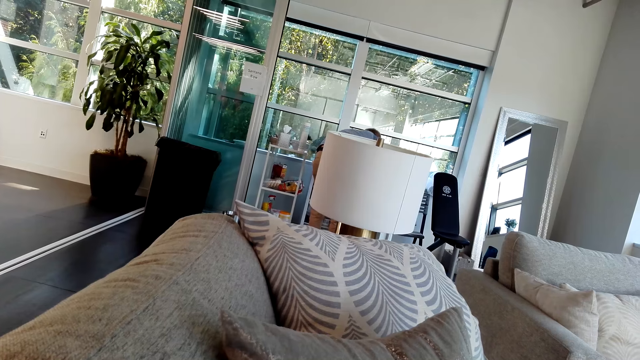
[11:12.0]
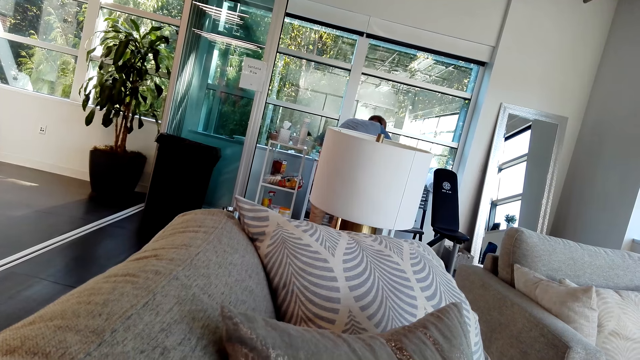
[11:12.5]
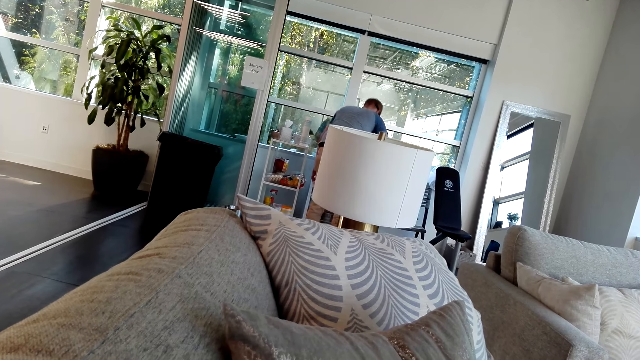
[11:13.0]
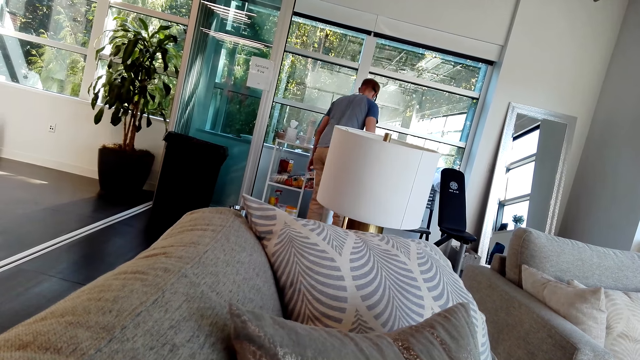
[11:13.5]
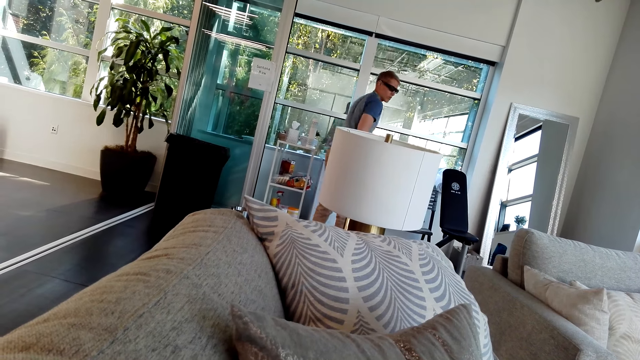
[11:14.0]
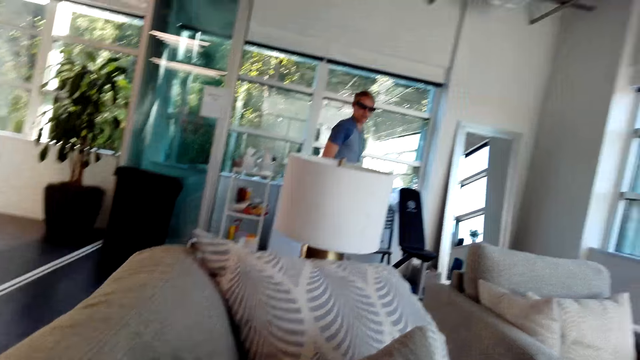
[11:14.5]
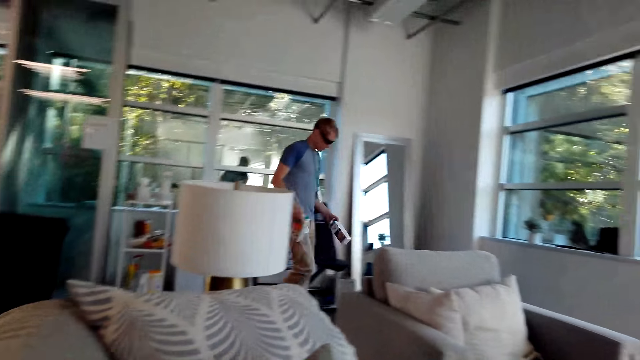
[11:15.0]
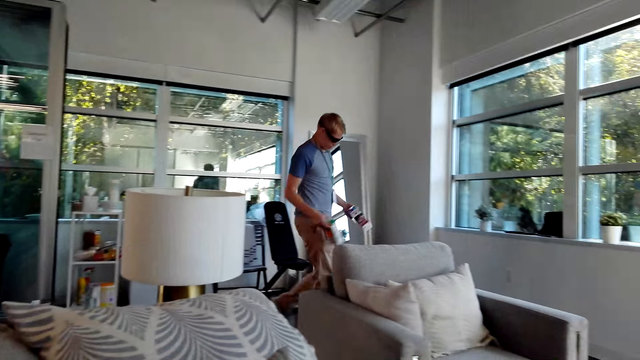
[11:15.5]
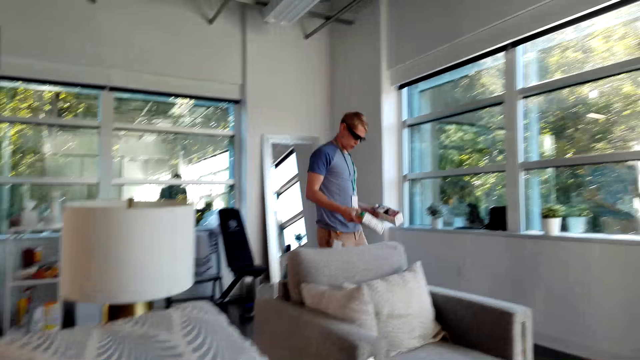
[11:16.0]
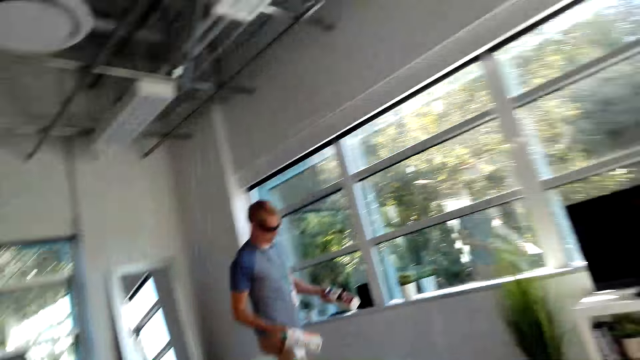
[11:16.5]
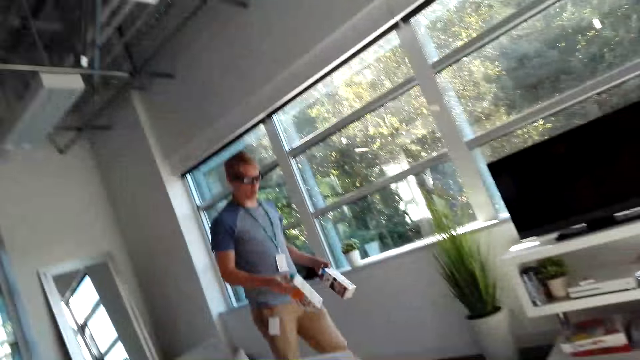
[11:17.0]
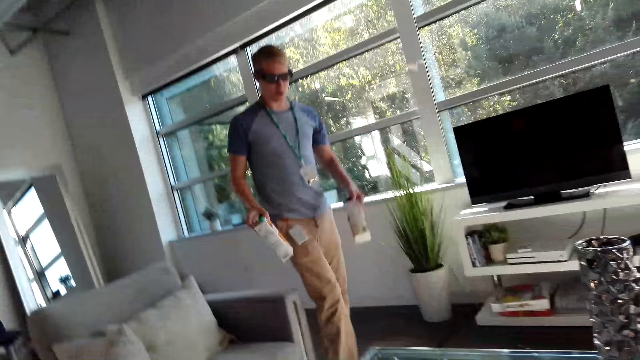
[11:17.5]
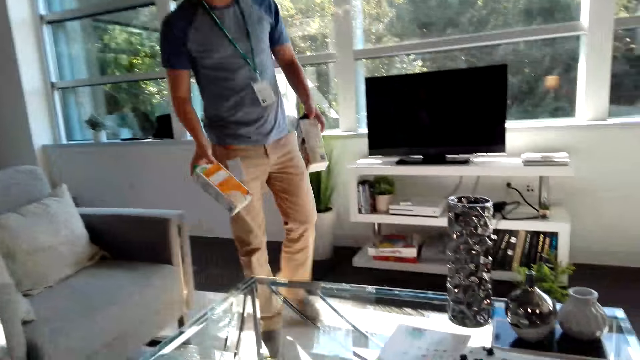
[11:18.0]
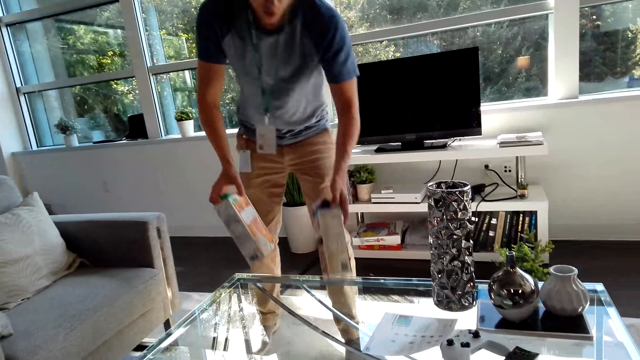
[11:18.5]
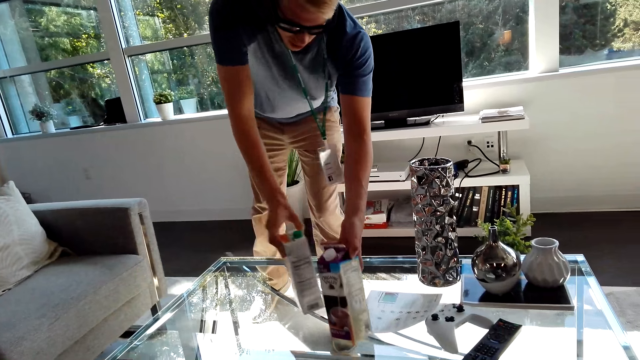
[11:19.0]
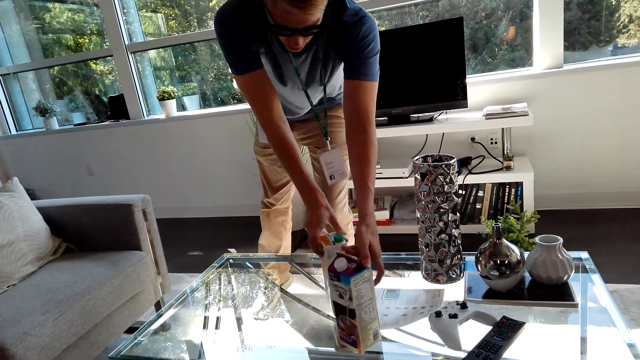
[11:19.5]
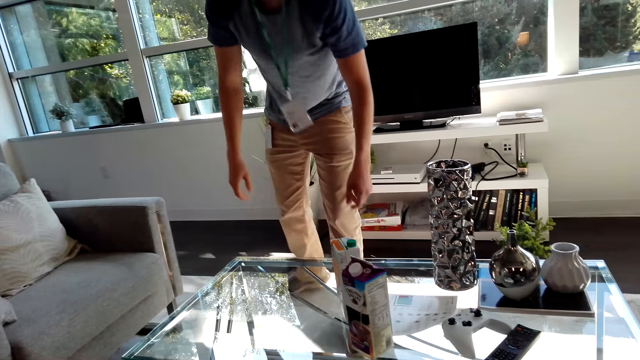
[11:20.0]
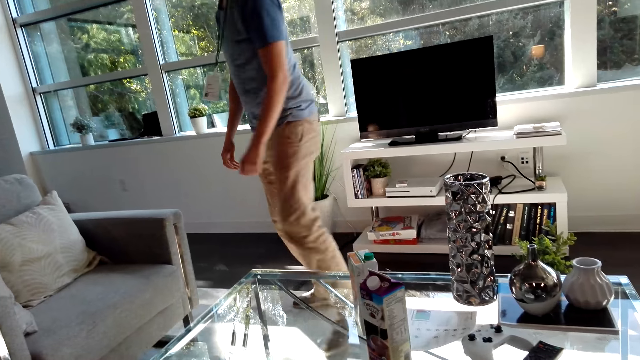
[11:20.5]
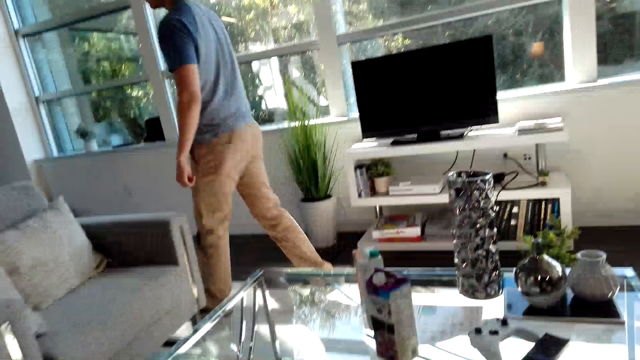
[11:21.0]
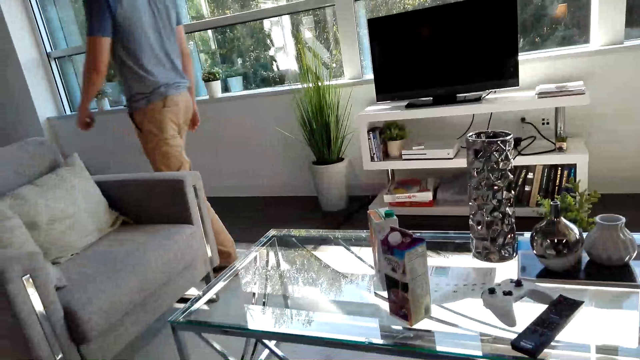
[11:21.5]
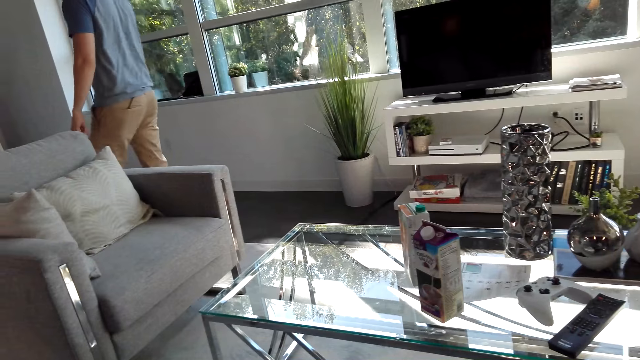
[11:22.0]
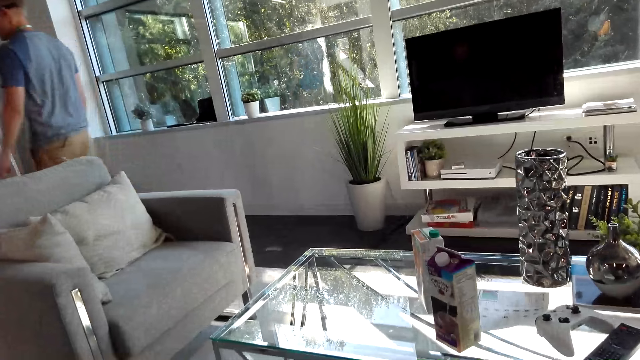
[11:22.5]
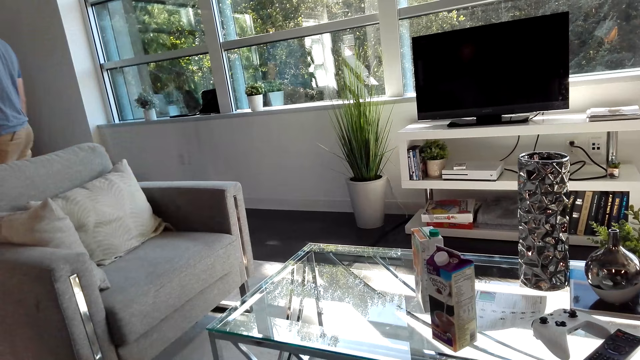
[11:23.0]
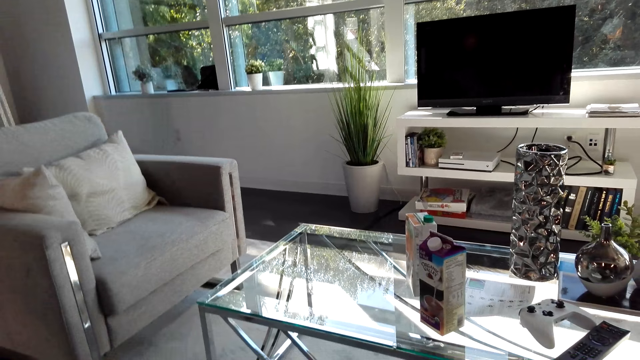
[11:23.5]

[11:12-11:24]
A male walks around the kitchen. The male puts Organic Valley and something on the table. The male walks around the kitchen.

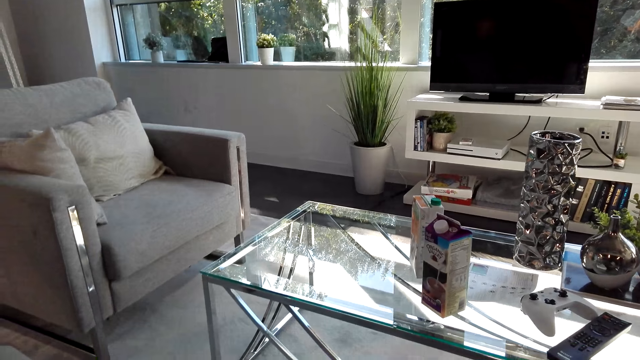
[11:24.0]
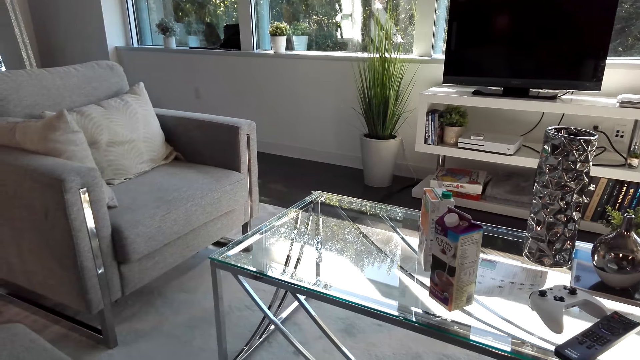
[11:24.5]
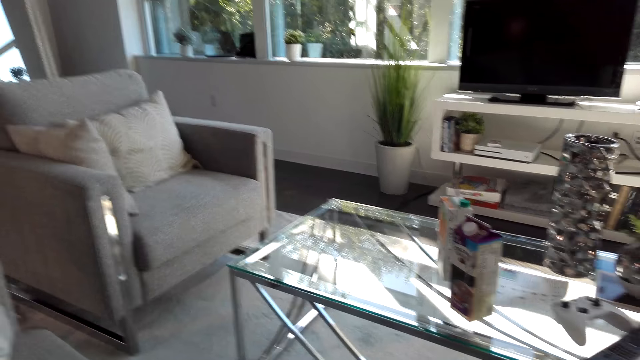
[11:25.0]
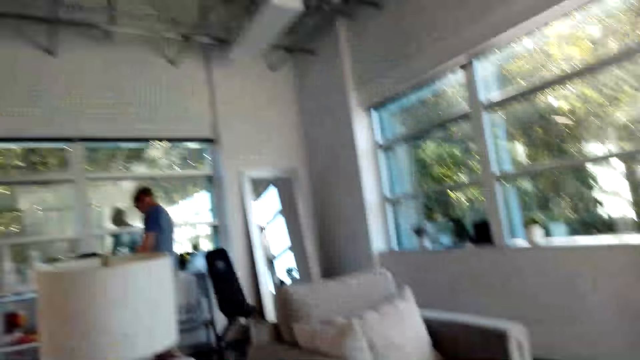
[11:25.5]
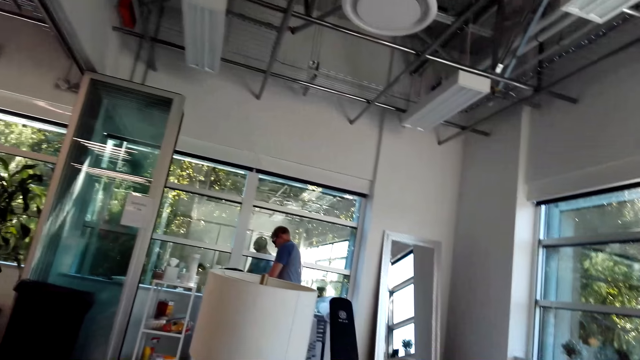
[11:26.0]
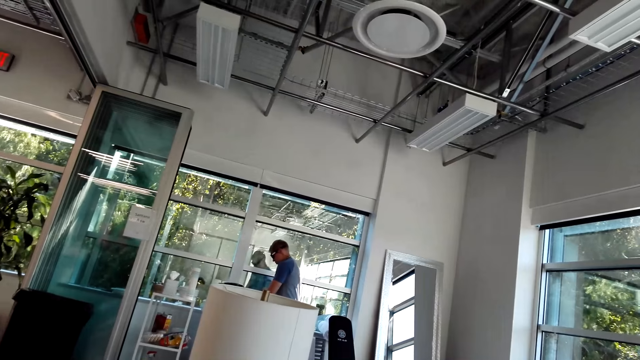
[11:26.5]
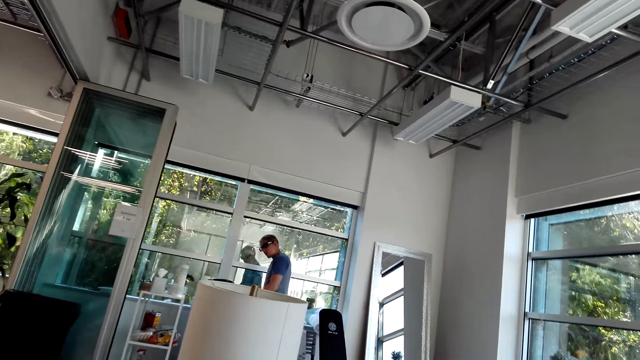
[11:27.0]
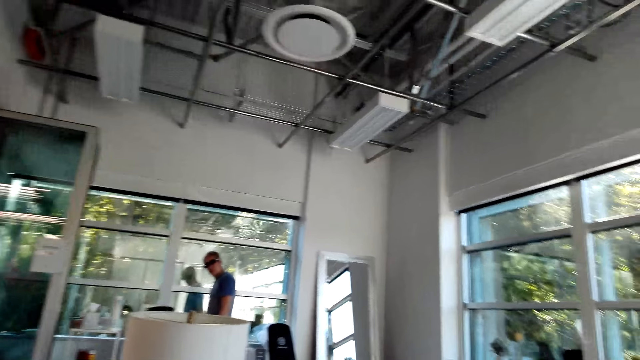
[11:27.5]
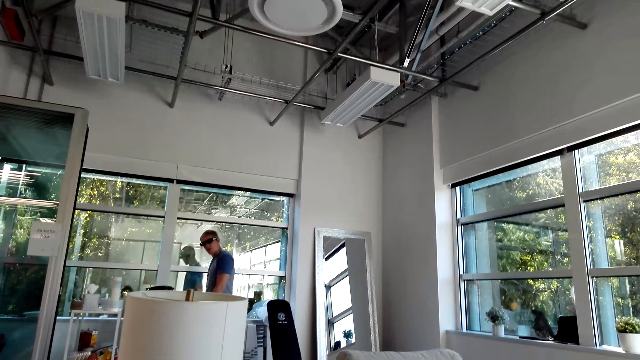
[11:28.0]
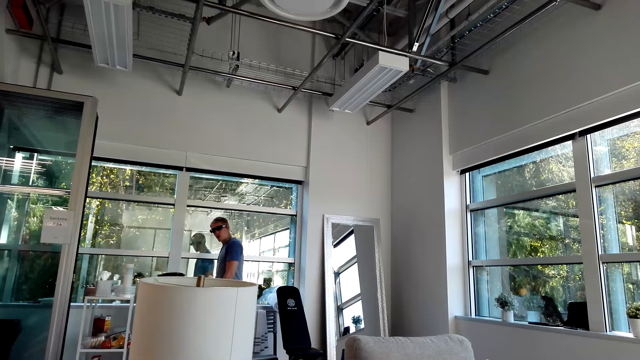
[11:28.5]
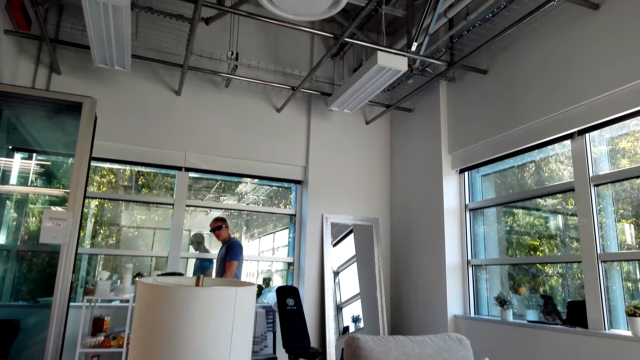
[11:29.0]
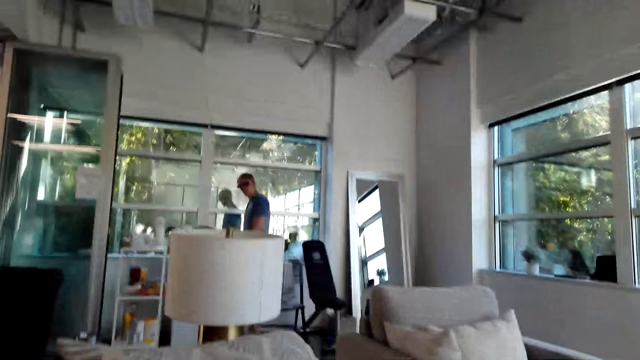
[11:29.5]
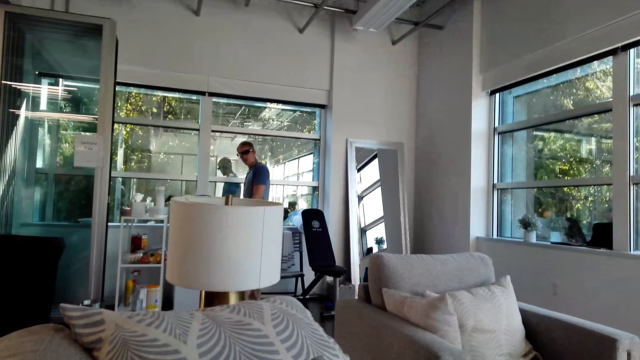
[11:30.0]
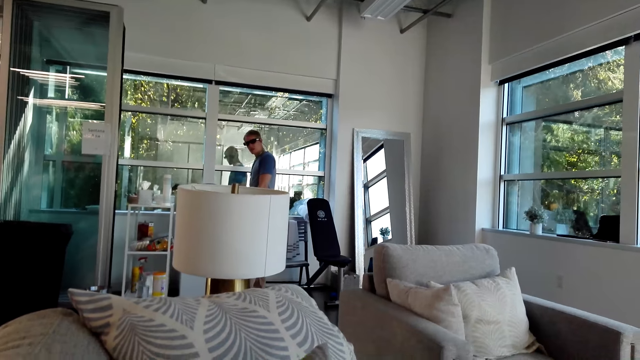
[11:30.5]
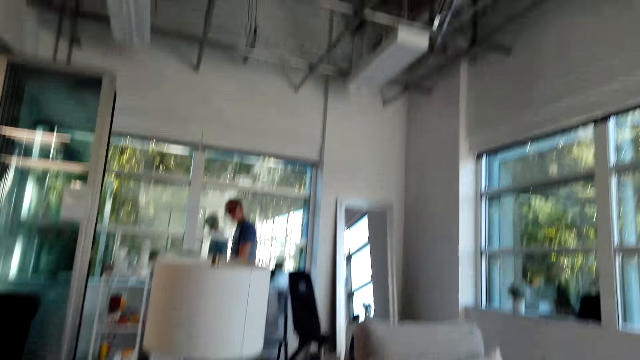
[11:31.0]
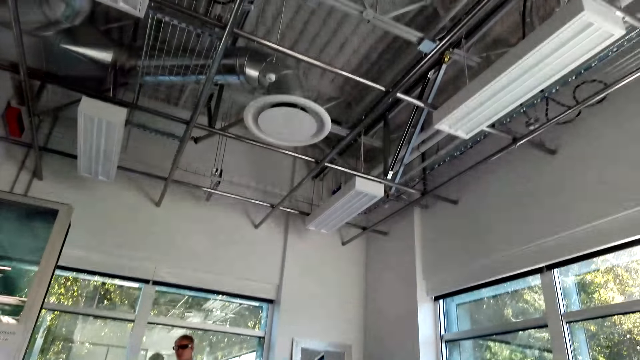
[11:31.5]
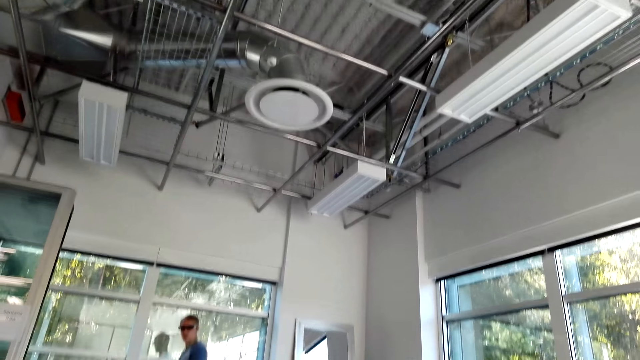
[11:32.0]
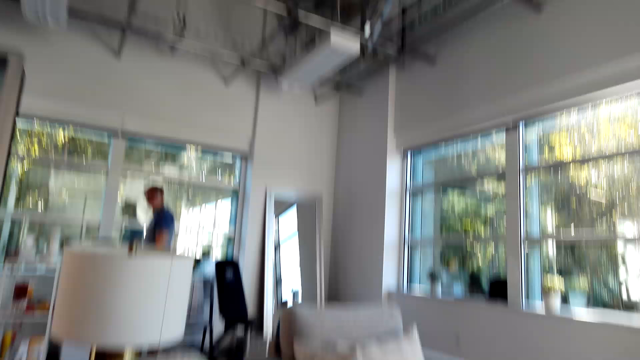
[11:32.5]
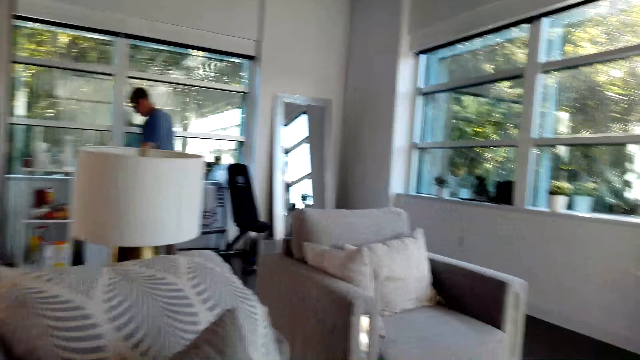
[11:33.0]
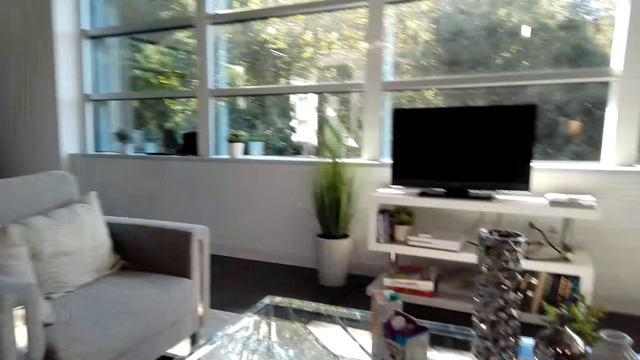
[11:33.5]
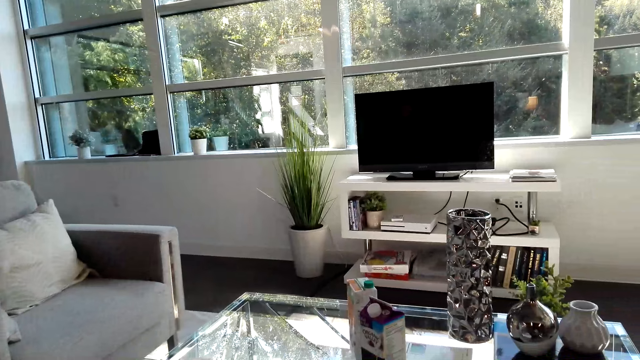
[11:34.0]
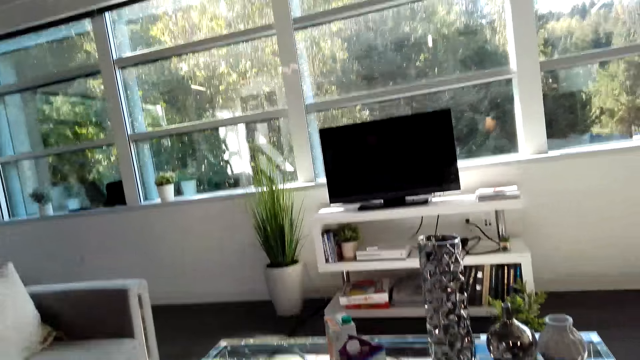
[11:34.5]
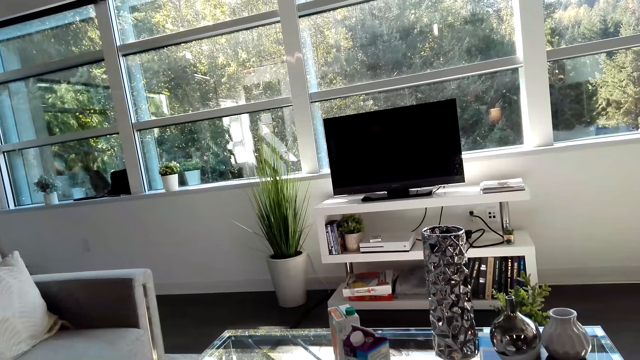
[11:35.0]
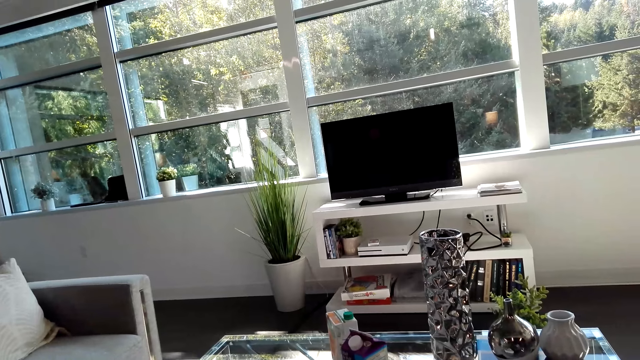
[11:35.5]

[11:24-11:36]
A man takes something from the fridge. The man converses with the camera wearer. The camera wearer looks around the house.
